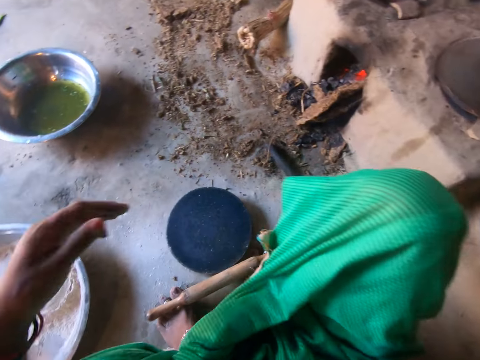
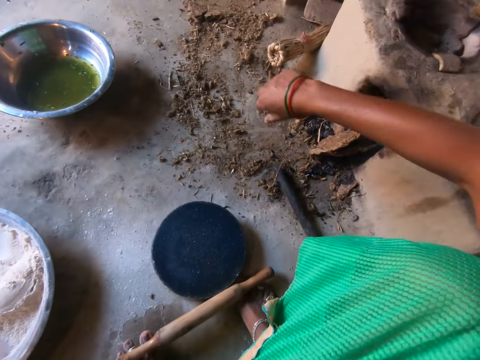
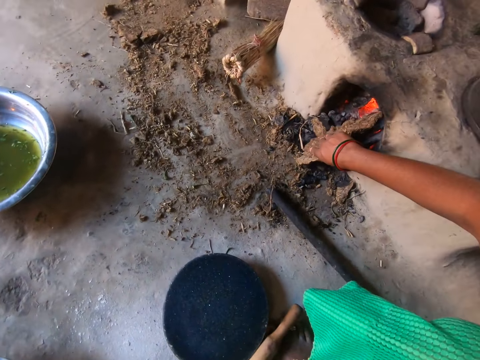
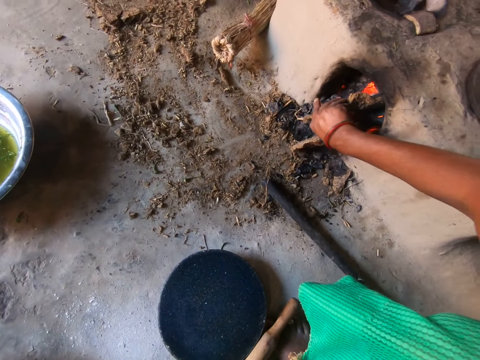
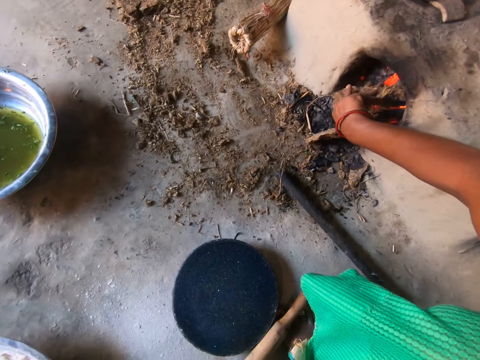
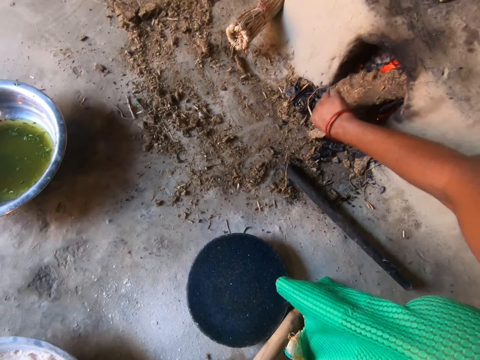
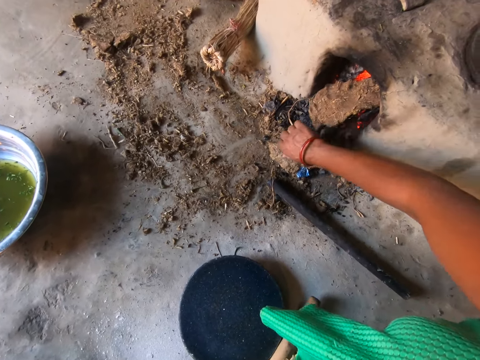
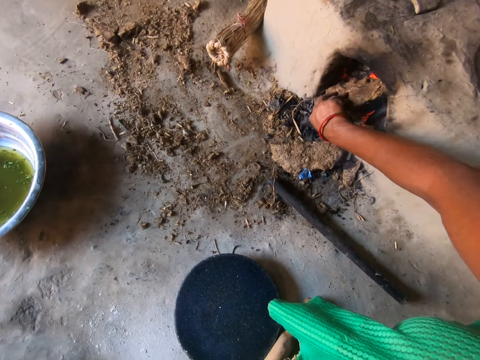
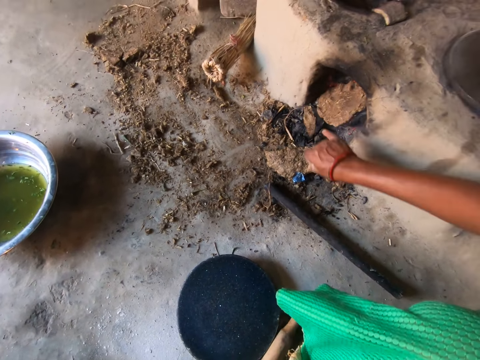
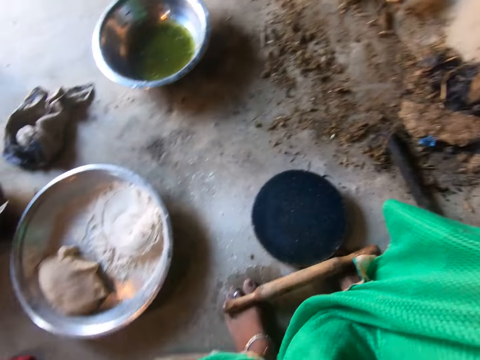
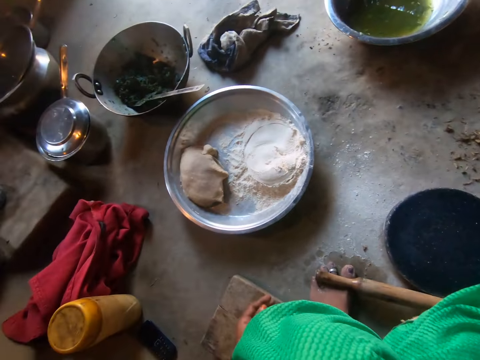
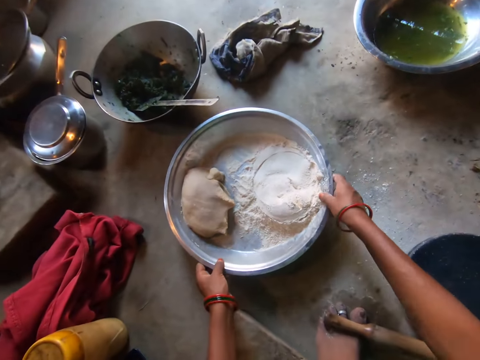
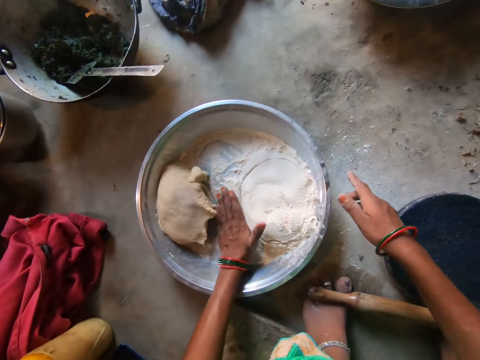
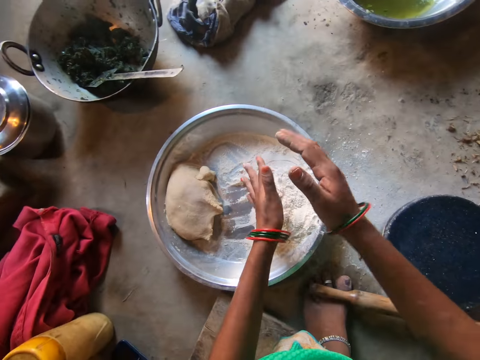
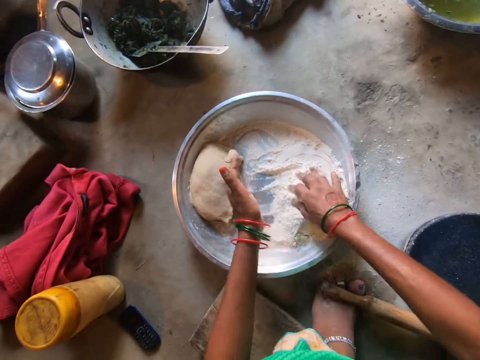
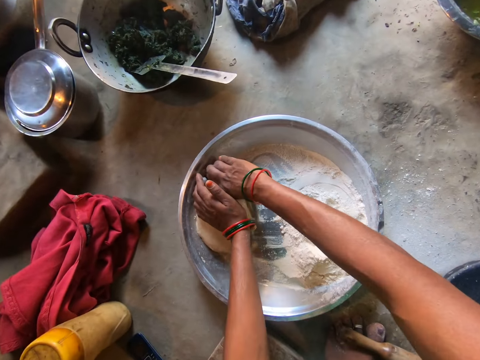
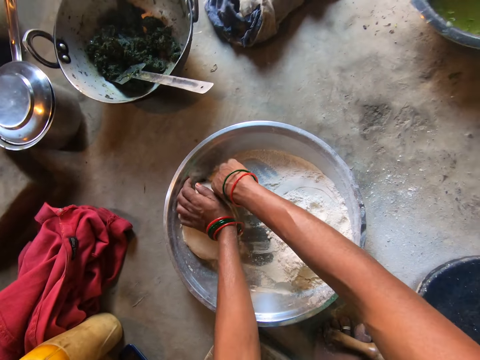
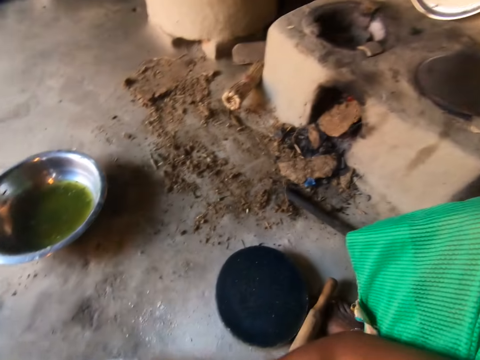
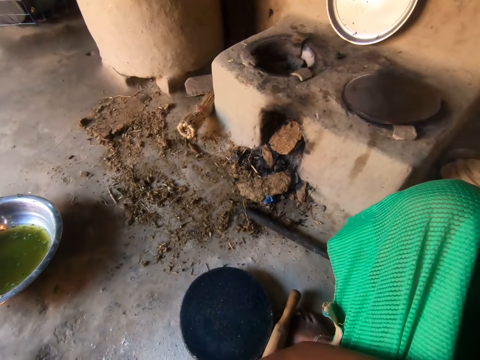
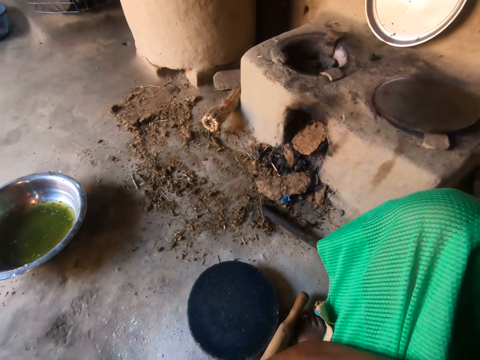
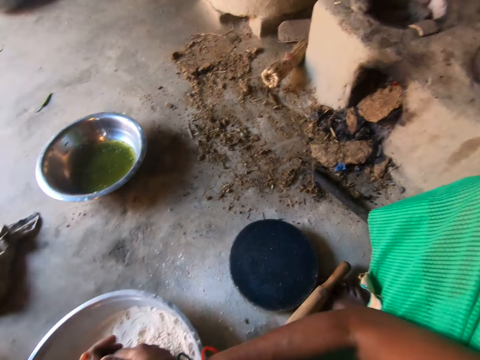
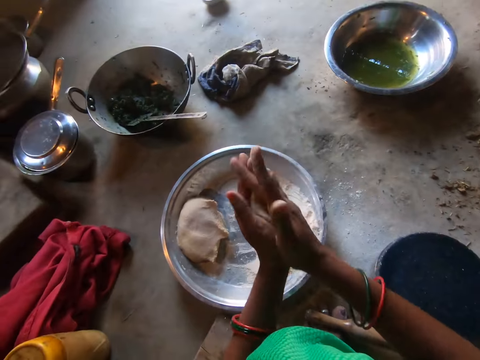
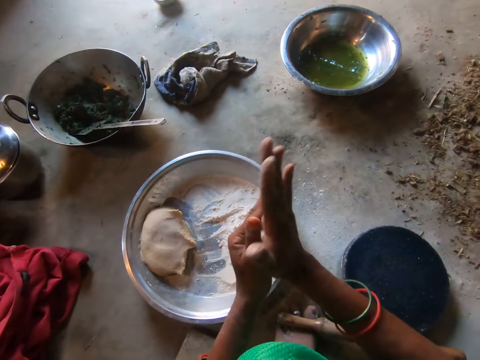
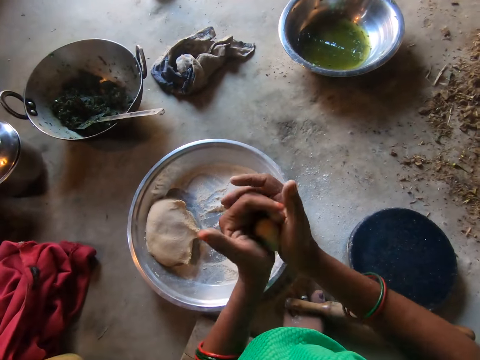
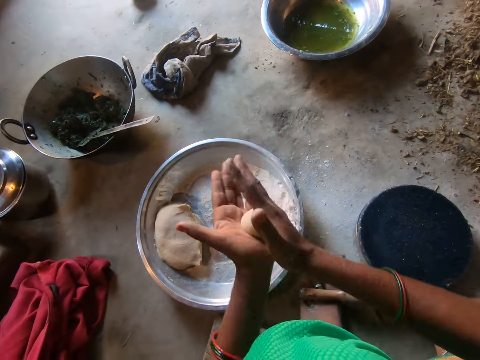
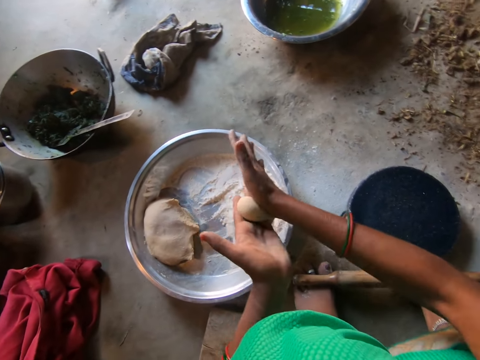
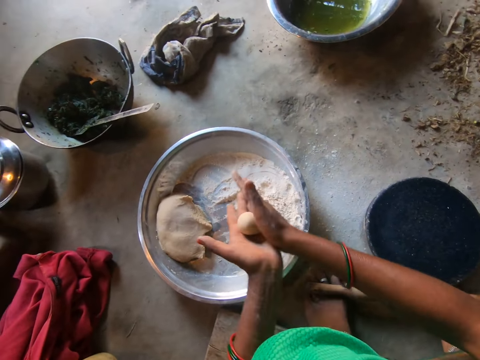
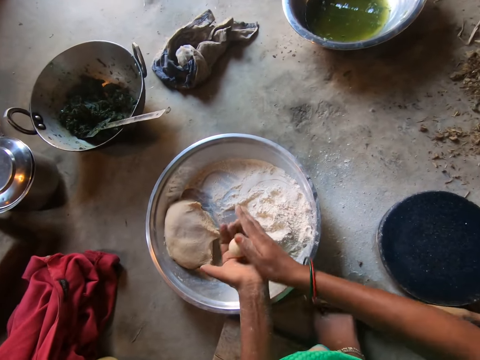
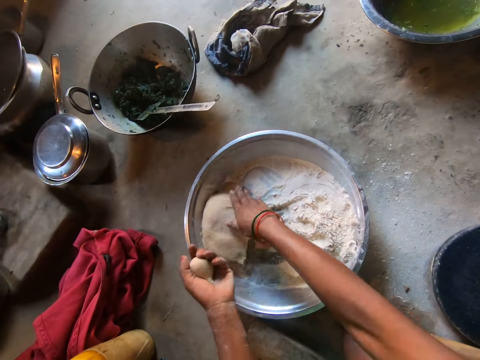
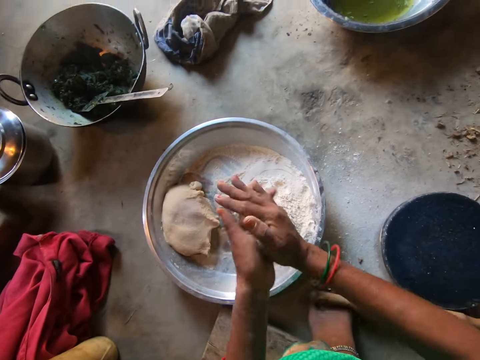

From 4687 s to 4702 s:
The camera wearer adjusts the wood beneath the fireplace with her right hand. She moves the tray on the ground with both hands. She puts flour in the tray with her left hand. She dusts the flour from her hands. She cuts the dough on the tray with her right hand. She rolls the dough round with both hands.

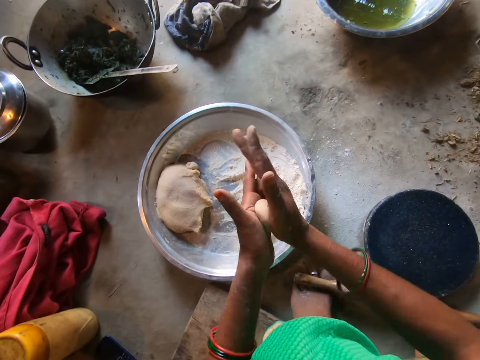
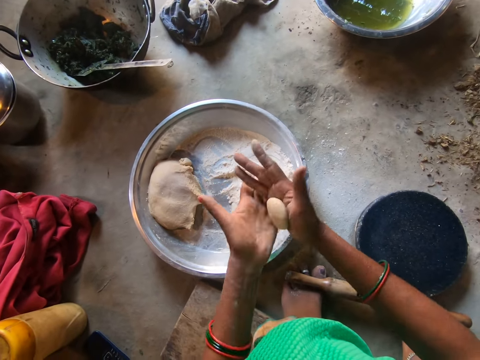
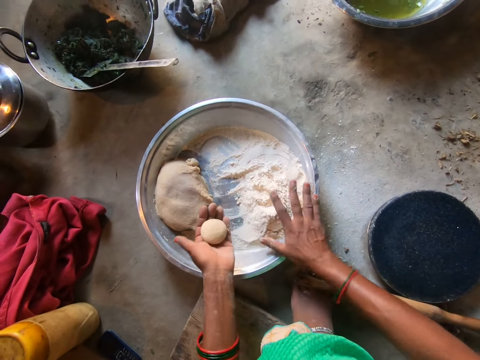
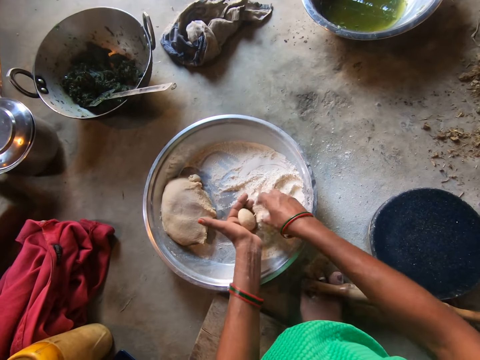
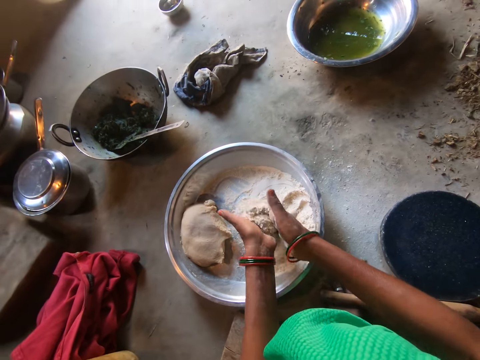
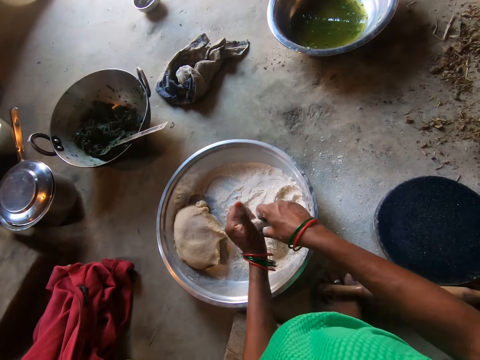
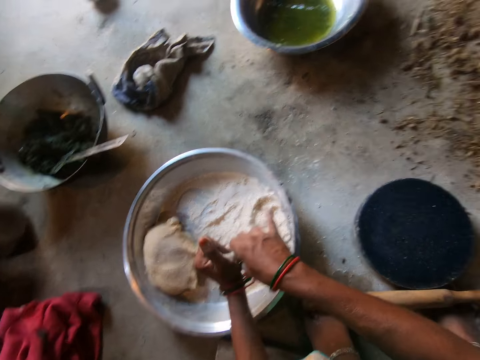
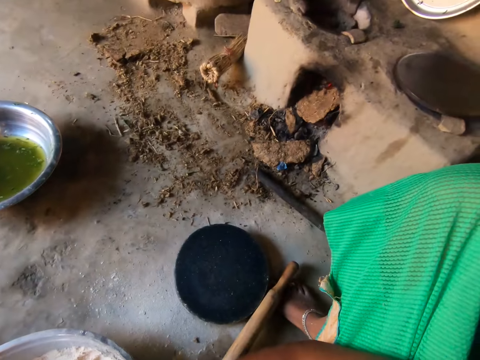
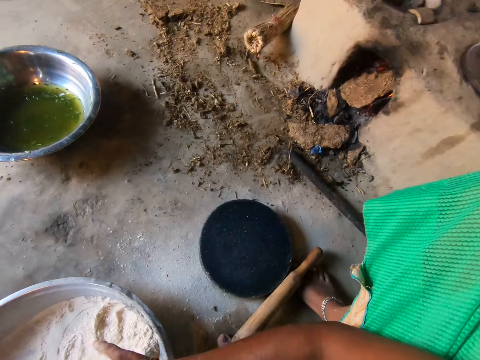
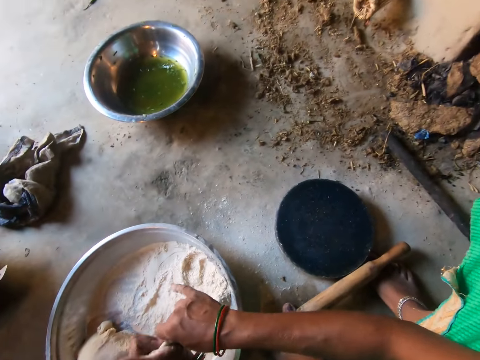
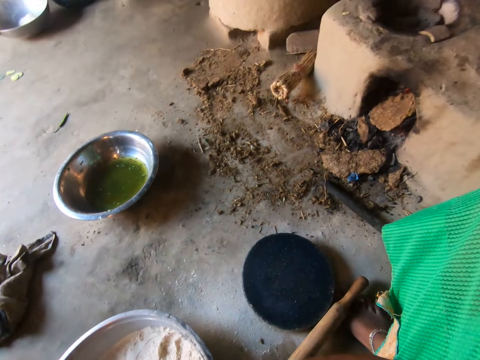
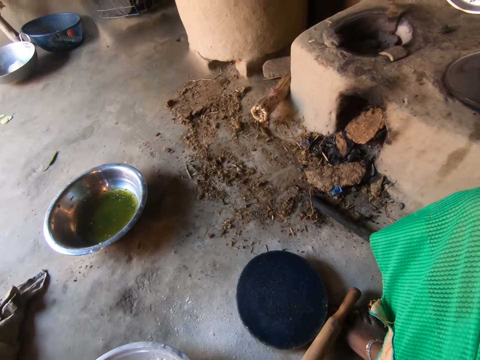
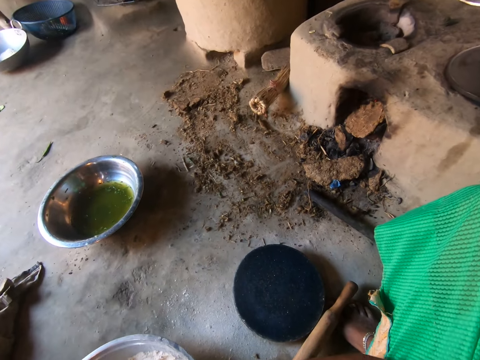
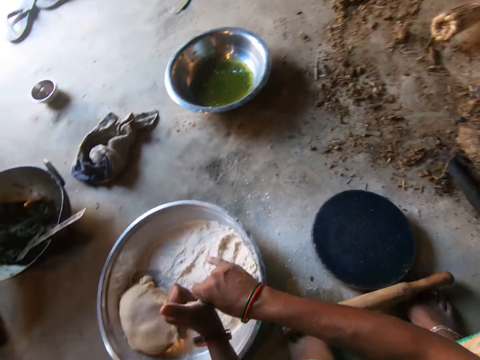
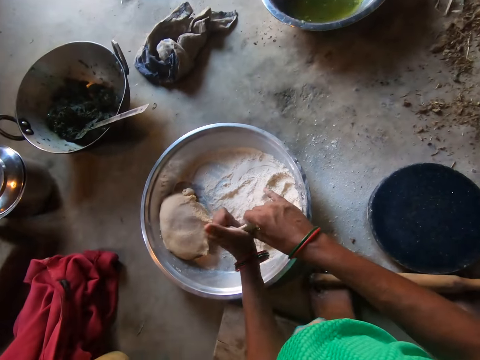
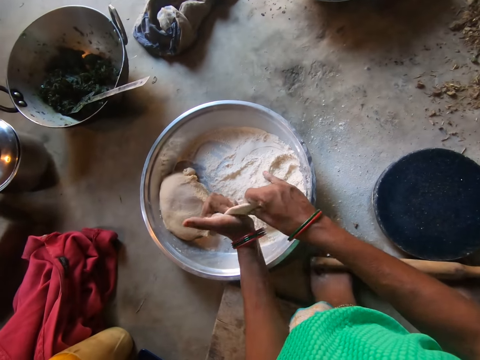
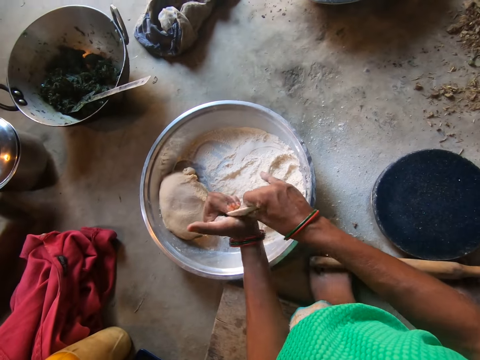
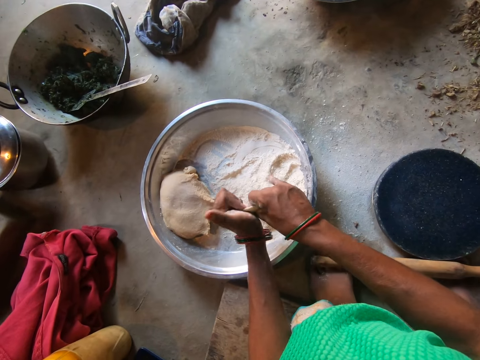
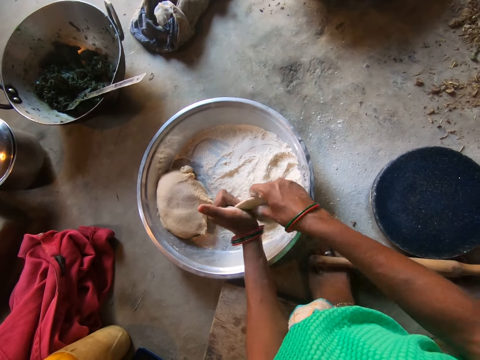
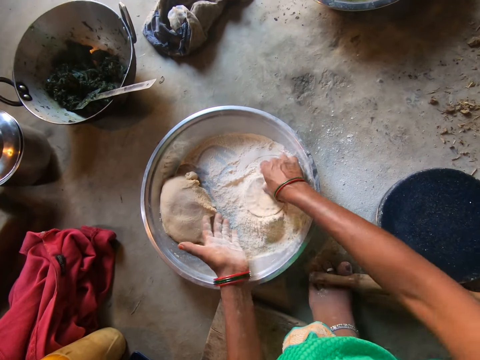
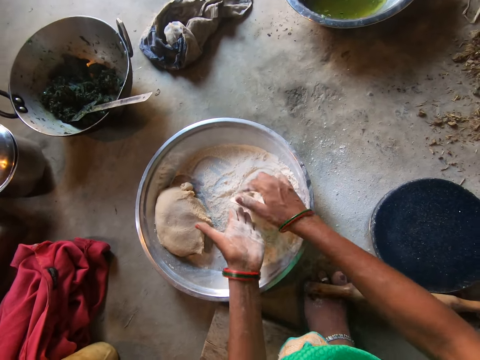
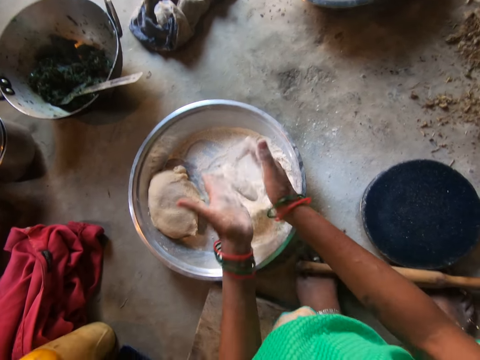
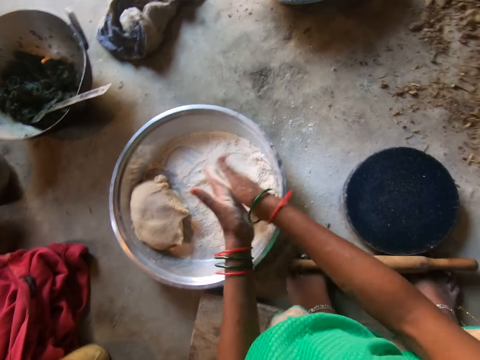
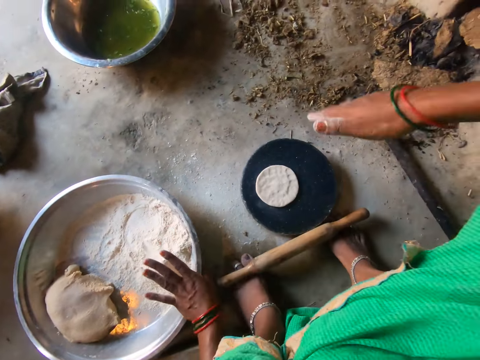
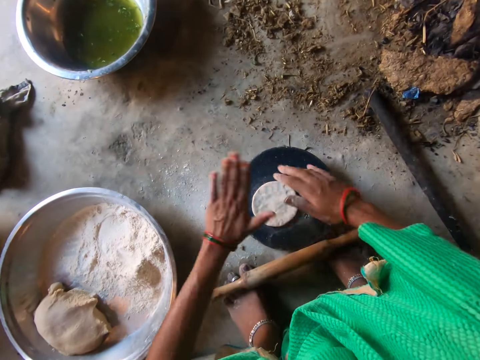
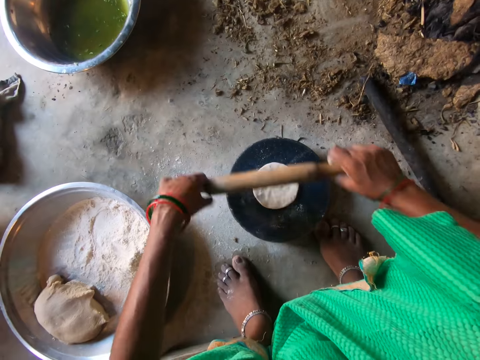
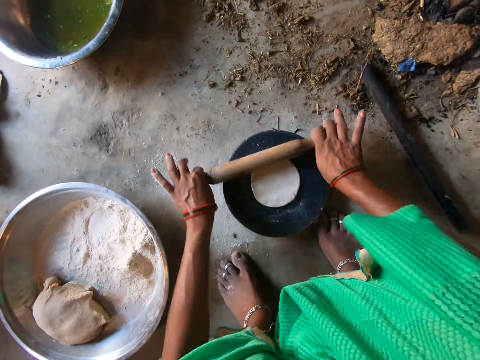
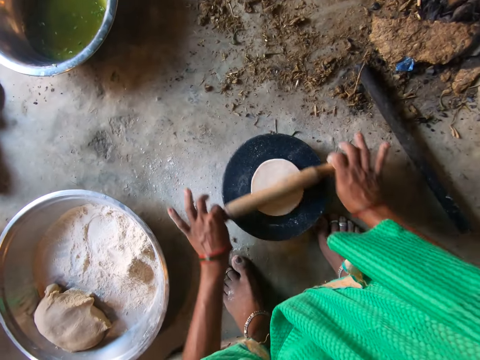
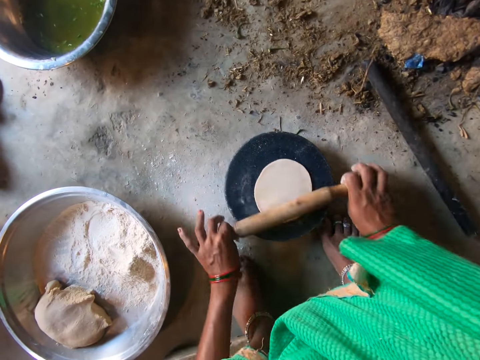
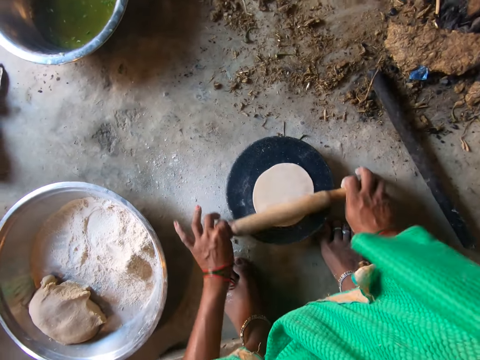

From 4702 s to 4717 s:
The camera wearer sprinkles flour on the dough with her right hand. She shapes the dough with both hands. She places the dough in the flour on the tray with her right hand. She dusts the flour from the dough with both hands. She kneads the dough. She puts the dough on the board with her right hand. She pats the dough with both hands. She flattens the dough on the board with the rolling pin in both hands.
